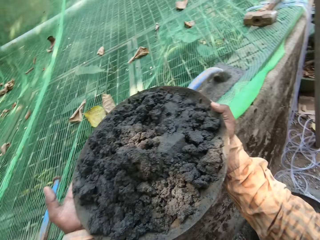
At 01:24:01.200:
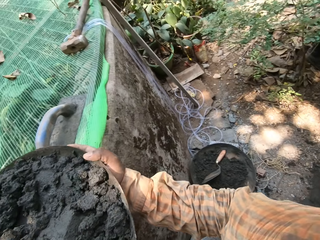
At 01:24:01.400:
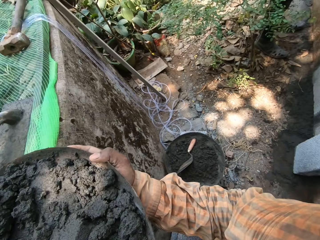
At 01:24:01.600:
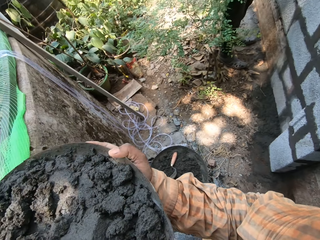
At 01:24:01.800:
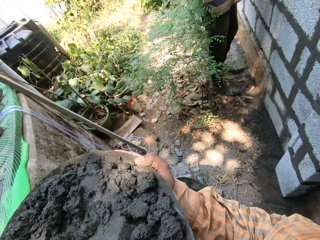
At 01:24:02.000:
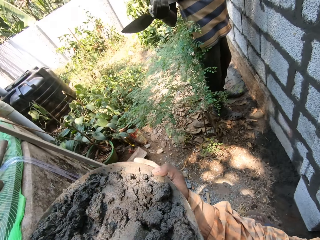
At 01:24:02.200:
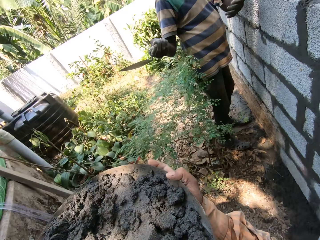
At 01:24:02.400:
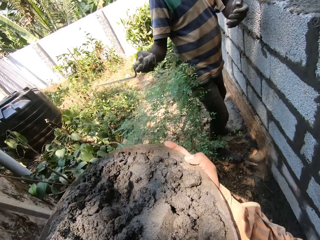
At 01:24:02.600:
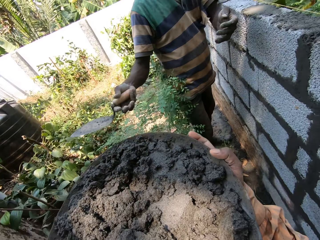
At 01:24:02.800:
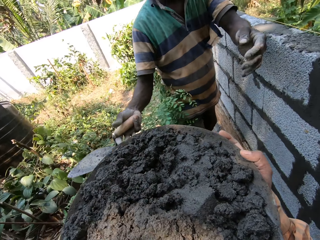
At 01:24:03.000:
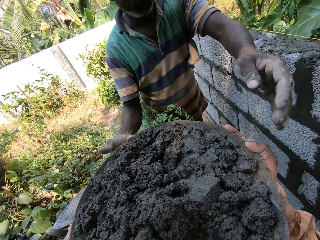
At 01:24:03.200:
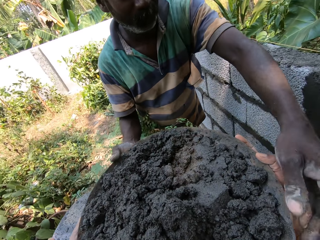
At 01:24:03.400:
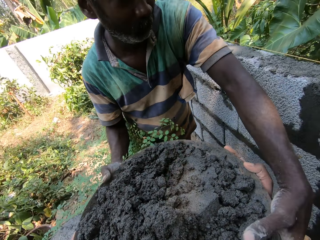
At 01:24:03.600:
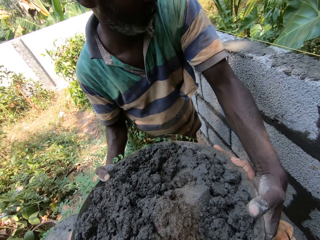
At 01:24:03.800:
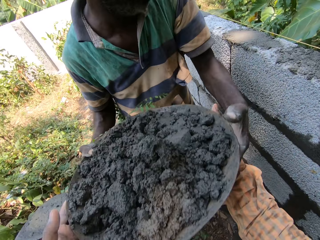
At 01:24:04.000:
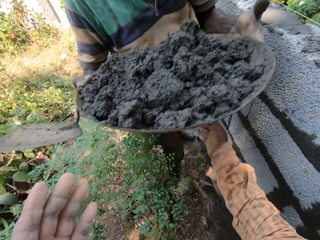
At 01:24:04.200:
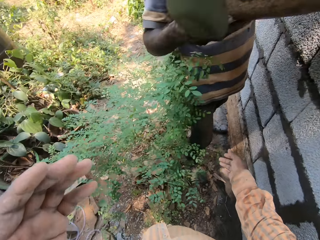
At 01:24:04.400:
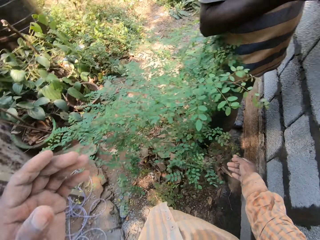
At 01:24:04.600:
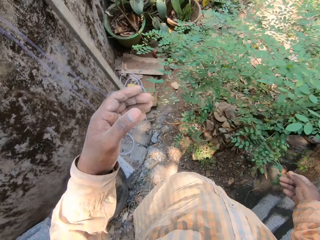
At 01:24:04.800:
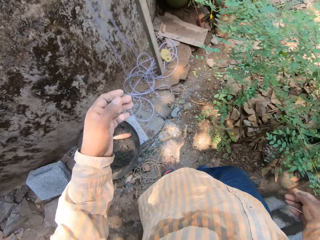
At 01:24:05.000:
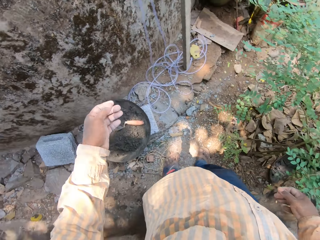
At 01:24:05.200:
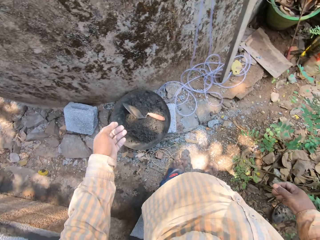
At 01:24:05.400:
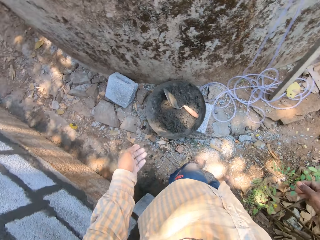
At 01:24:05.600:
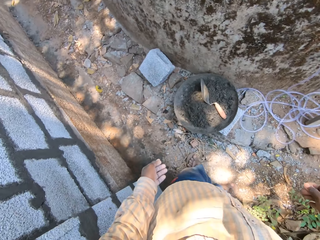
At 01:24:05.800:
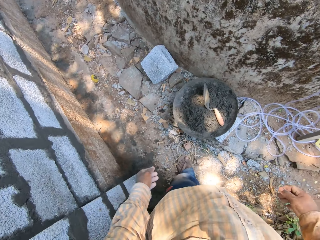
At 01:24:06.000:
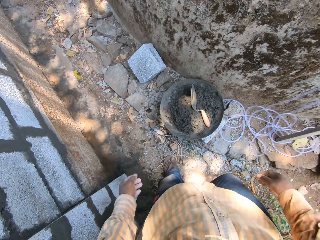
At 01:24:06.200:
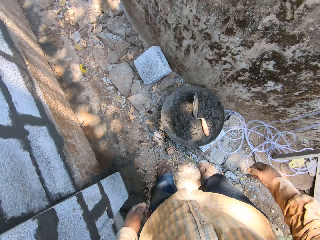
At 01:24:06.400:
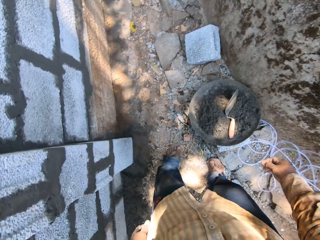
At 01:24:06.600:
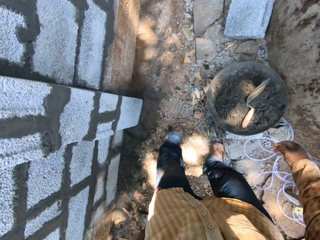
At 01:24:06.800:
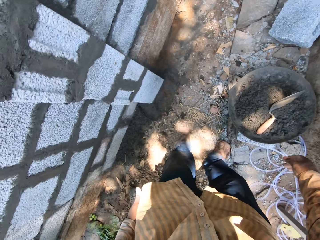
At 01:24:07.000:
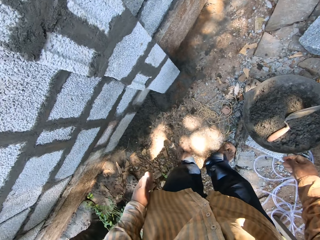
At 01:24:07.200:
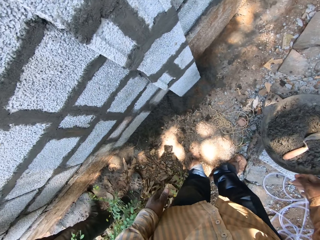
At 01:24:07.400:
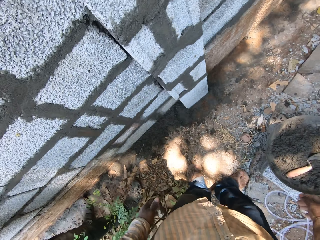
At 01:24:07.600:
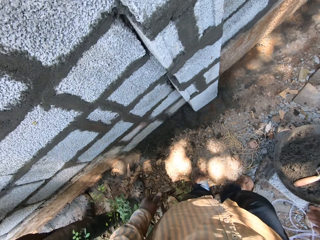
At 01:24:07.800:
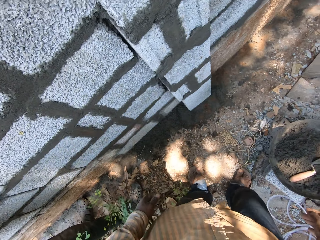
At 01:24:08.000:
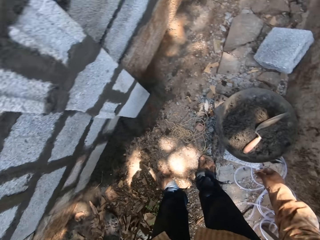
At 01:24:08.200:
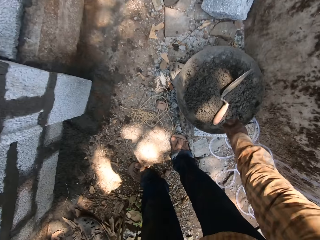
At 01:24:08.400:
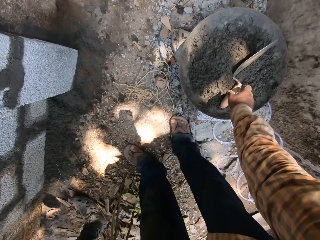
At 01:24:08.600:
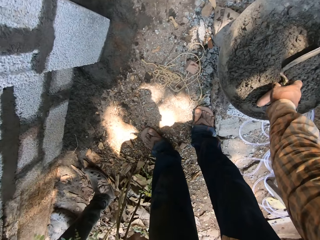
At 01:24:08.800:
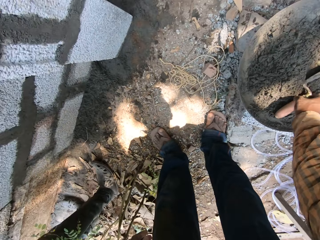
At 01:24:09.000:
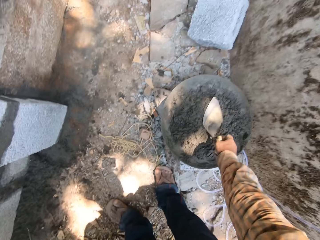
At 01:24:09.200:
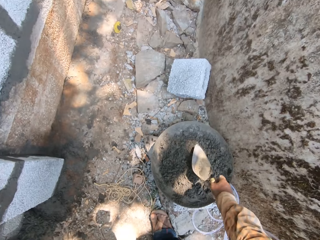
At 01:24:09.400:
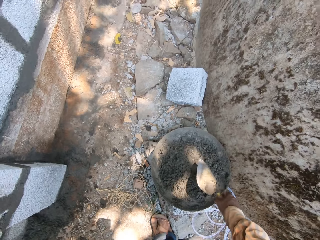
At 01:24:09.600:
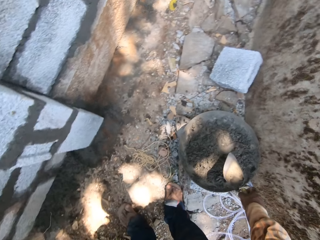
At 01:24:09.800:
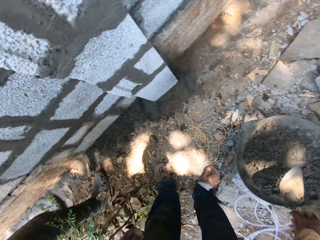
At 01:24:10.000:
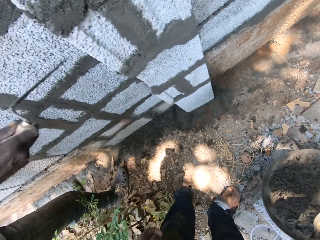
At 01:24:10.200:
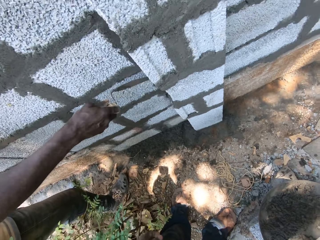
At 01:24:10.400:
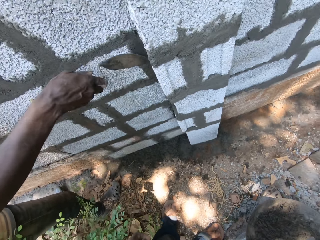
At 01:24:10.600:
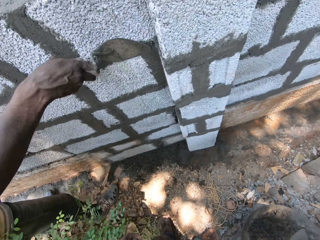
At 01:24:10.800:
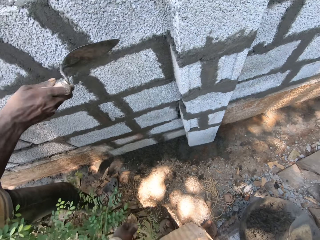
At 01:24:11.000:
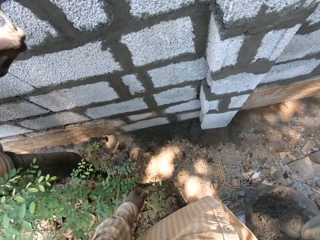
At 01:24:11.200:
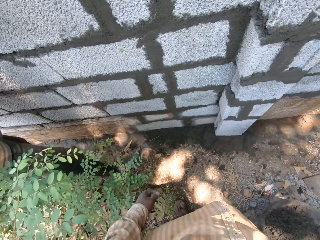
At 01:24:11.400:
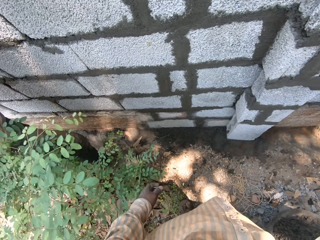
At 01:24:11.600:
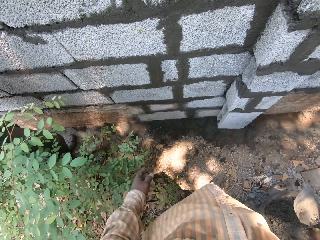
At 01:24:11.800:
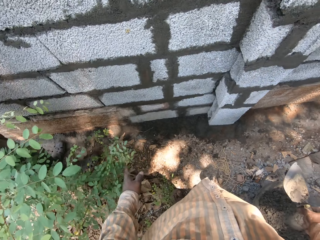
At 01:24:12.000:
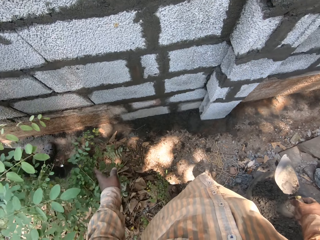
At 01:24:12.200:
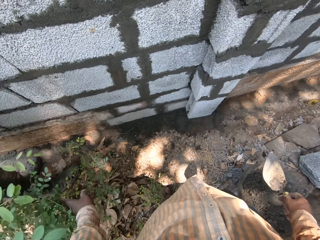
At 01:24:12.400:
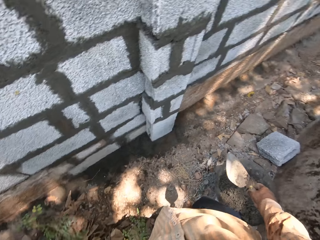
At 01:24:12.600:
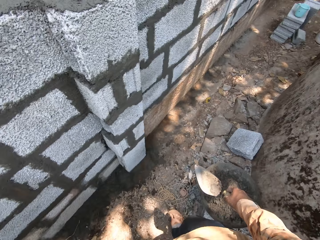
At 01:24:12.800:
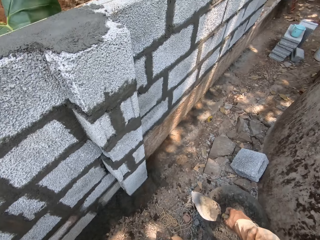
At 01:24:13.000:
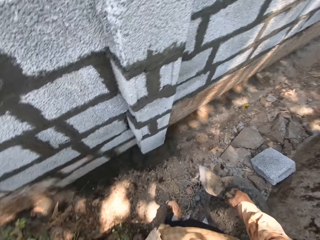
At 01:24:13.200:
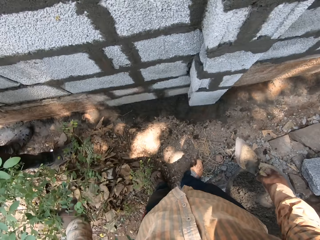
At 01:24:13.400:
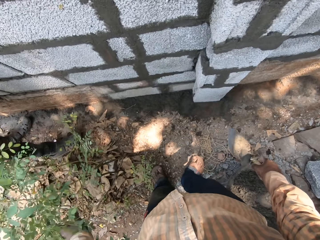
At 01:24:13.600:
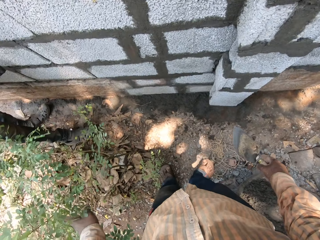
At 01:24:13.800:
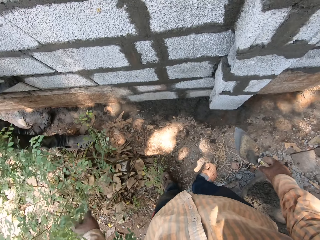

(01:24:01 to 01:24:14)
The camera wearer holds the mortar pan on the concrete wall with both hands. He picks the mortar pan from the concrete wall with both hands. He interacts with the man. He passes the mortar pan to the man with both hands. He stands on the ground. He picks the trowel from the mortar pan with his right hand. The man smoothens the mortar on the wall with the trowel in his right hand. The camera wearer stands on the ground.

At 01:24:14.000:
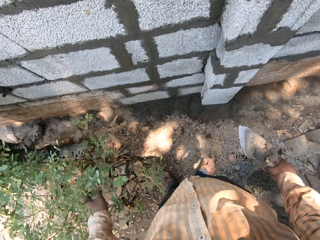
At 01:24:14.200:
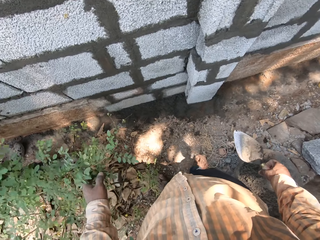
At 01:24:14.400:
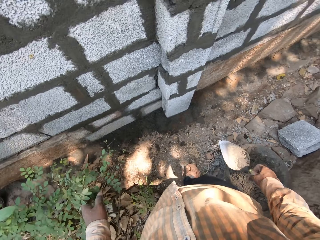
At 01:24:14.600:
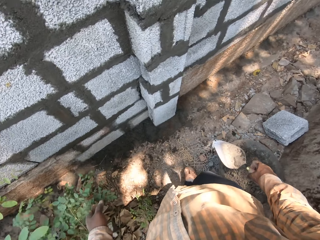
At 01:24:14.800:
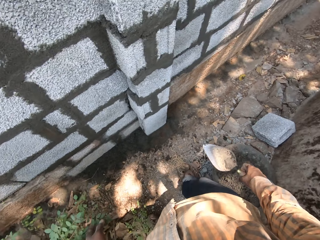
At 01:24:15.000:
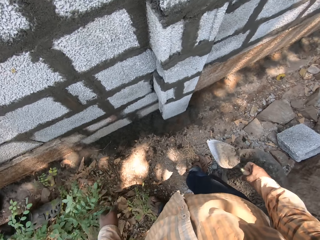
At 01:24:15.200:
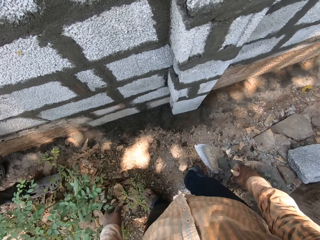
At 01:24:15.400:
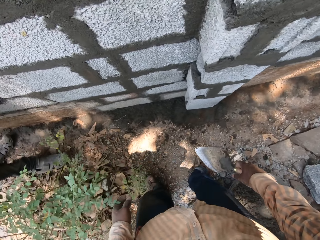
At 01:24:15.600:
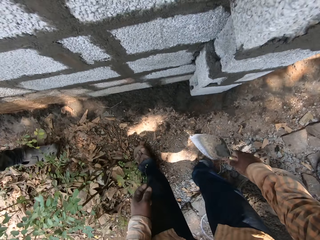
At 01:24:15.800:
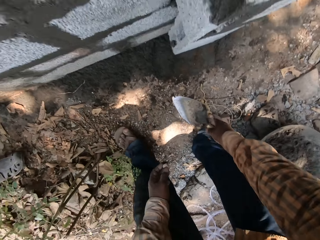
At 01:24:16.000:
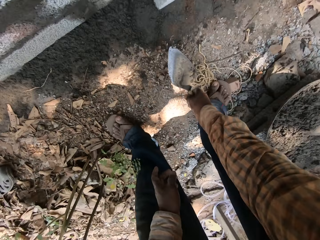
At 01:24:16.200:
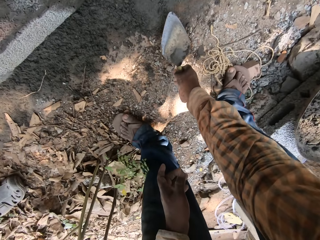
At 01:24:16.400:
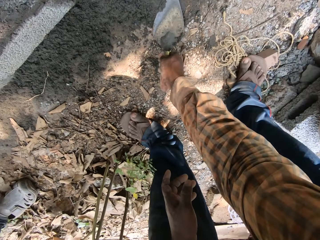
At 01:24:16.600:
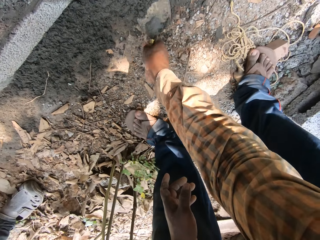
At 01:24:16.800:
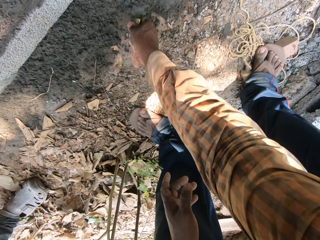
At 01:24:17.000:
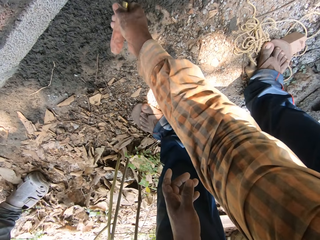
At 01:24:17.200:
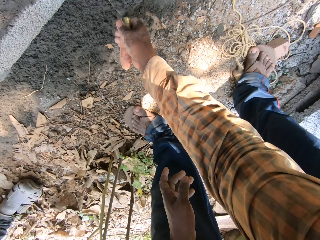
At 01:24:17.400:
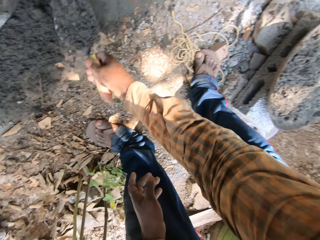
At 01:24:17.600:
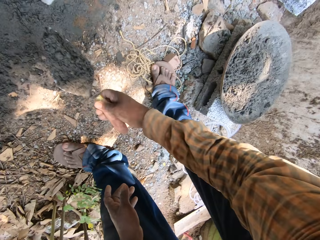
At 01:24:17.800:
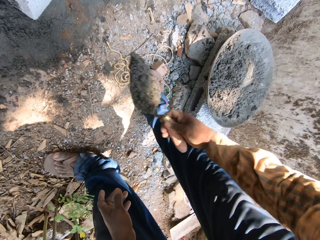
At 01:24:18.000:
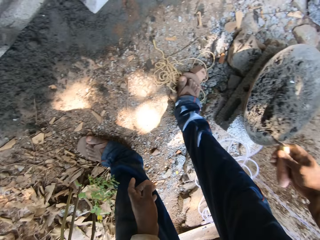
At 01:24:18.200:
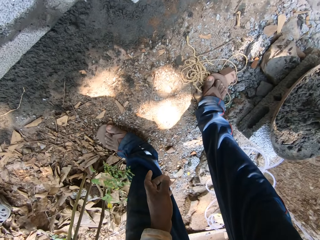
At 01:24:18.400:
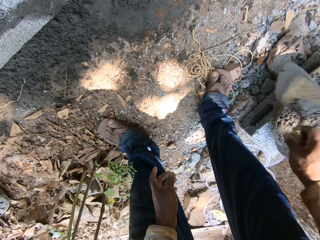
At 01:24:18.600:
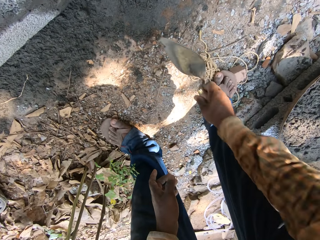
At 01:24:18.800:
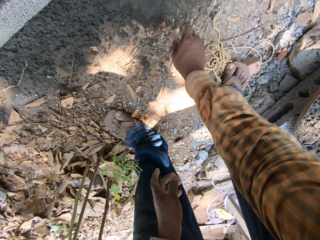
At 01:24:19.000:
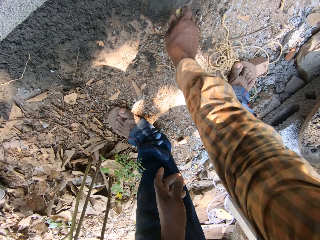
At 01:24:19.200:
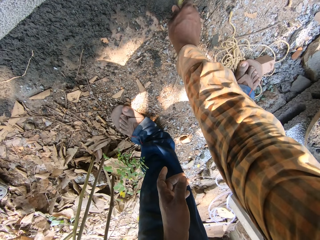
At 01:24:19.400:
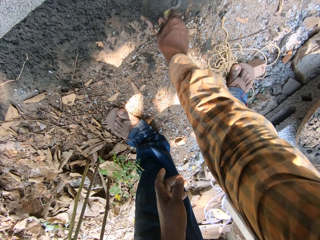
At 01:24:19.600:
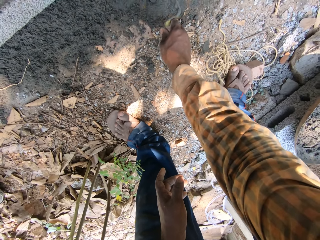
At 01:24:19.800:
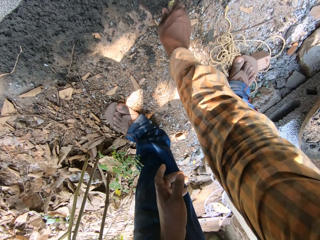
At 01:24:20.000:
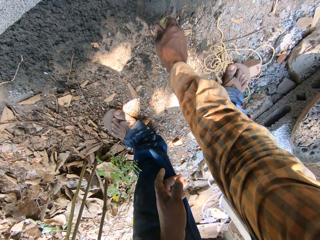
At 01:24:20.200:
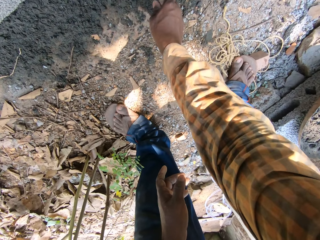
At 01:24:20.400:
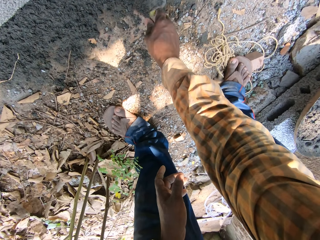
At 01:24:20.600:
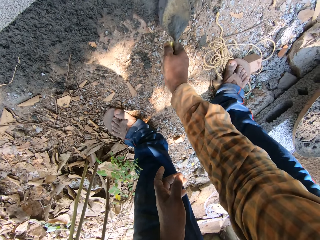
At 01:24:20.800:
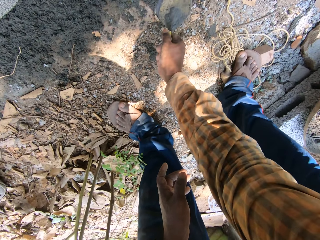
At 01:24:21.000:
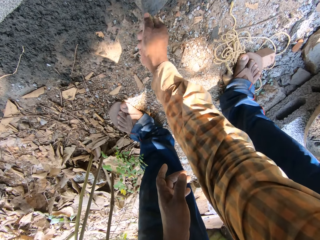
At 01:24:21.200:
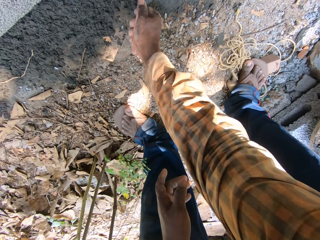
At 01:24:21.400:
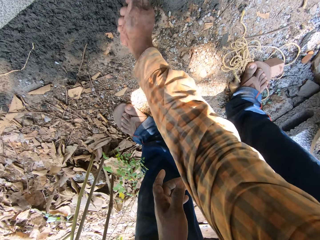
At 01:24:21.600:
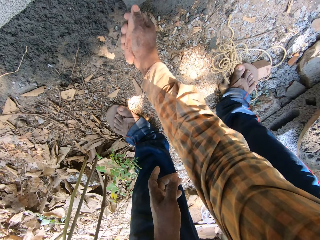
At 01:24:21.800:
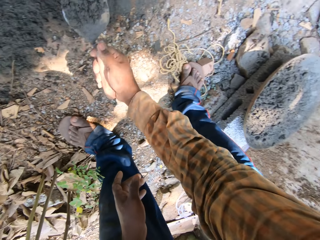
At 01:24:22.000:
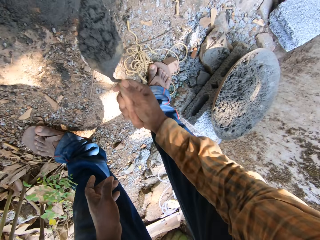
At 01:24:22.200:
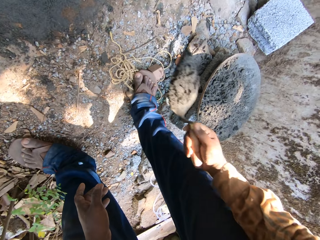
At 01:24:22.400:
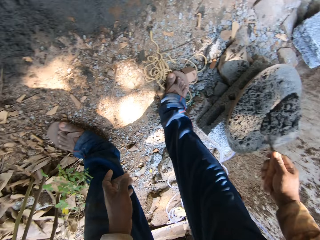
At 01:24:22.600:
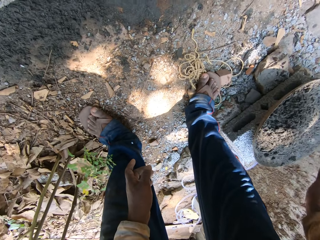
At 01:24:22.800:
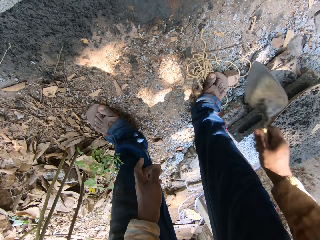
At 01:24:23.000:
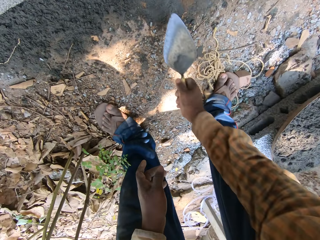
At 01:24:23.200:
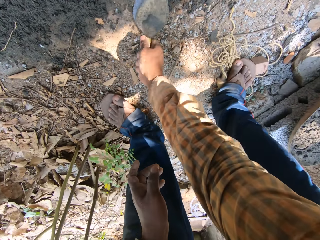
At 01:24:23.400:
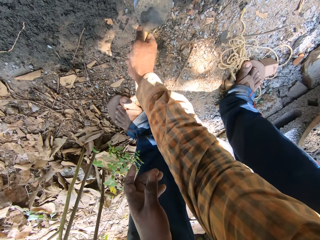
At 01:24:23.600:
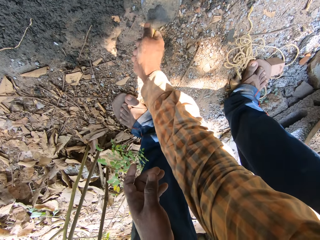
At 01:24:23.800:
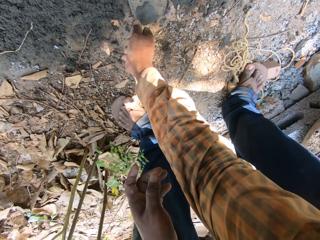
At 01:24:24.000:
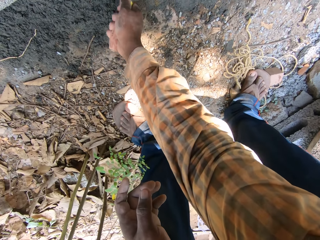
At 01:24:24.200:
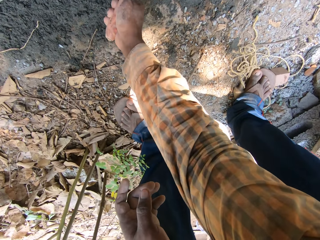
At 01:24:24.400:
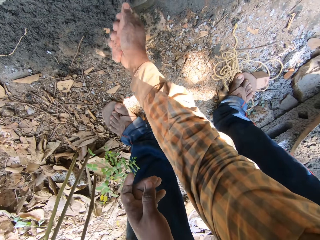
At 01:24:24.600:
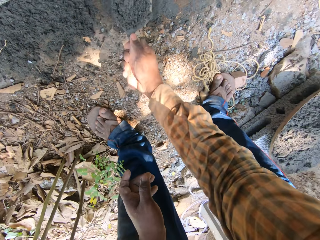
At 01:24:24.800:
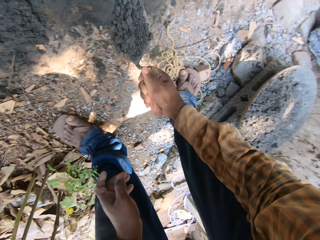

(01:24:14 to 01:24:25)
The camera wearer picks mortar from the ground with the trowel in his right hand. He pours the mortar into the mortar pan with the trowel in his right hand. He gathers the mortar on the ground with the trowel in his right hand. He picks the mortar from the ground with the trowel in his right hand. He pours the mortar into the mortar pan with the trowel in his right hand. He picks the mortar from the ground with the trowel in his right hand.
